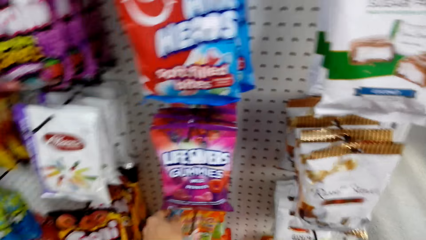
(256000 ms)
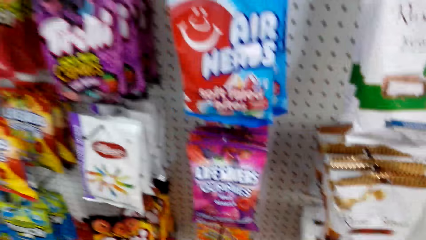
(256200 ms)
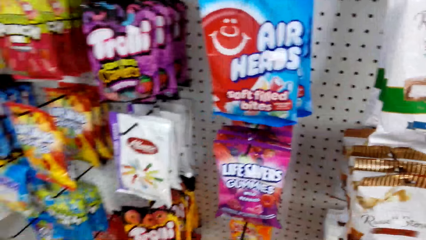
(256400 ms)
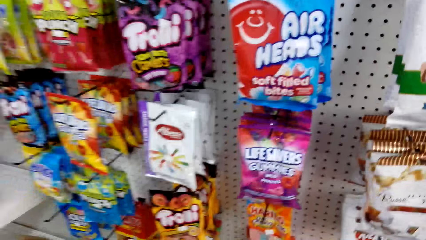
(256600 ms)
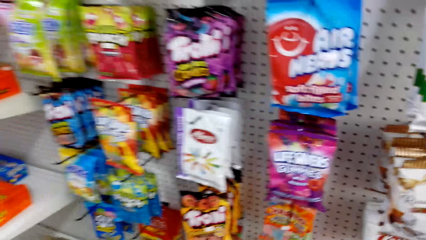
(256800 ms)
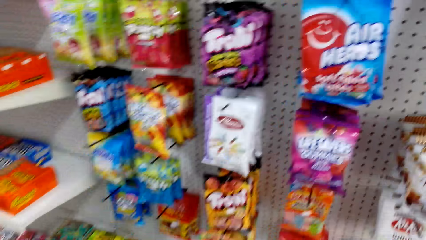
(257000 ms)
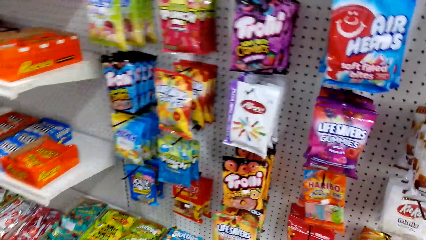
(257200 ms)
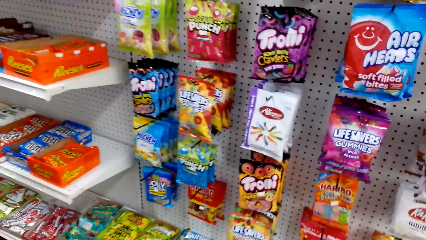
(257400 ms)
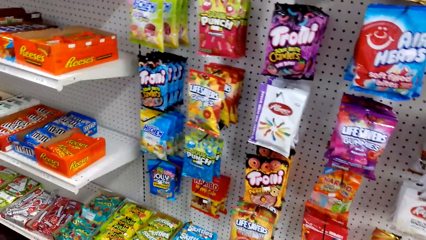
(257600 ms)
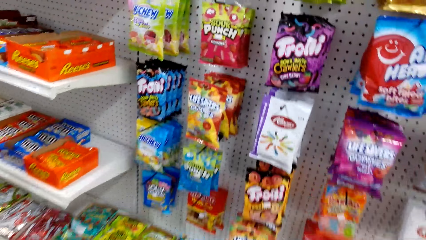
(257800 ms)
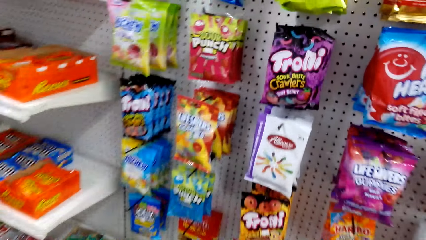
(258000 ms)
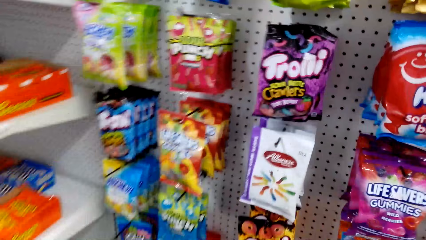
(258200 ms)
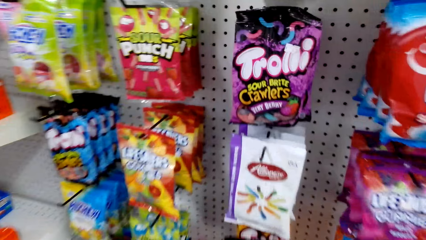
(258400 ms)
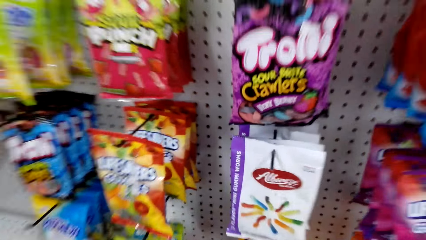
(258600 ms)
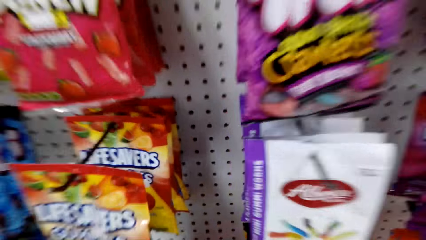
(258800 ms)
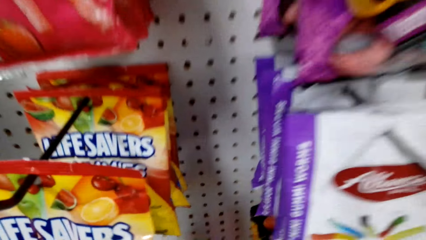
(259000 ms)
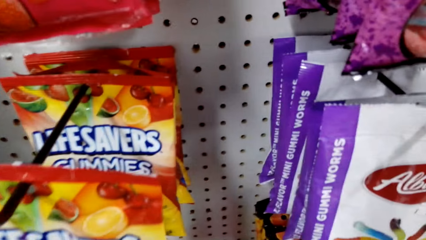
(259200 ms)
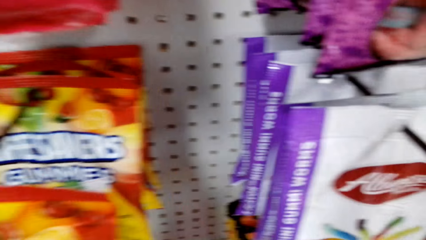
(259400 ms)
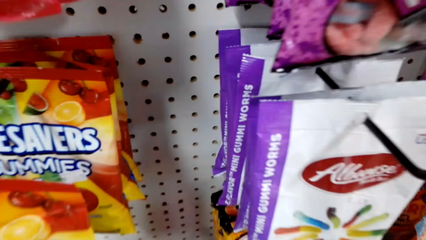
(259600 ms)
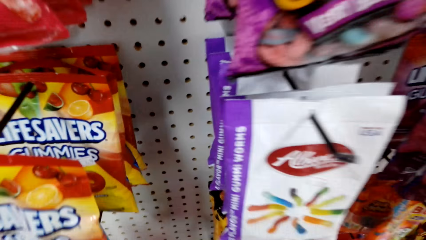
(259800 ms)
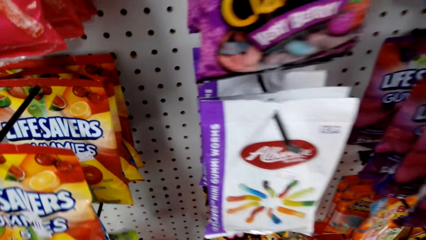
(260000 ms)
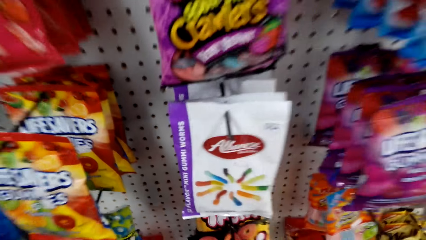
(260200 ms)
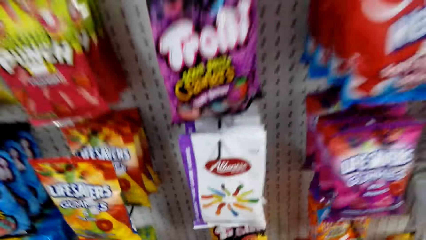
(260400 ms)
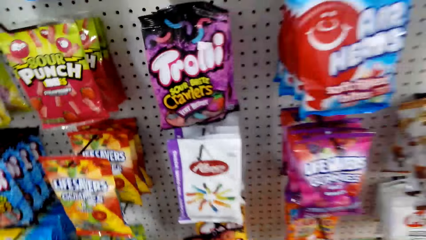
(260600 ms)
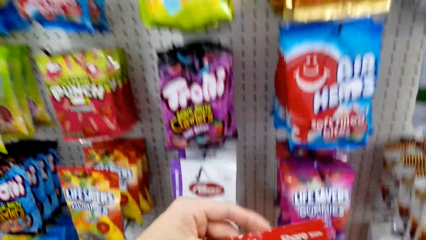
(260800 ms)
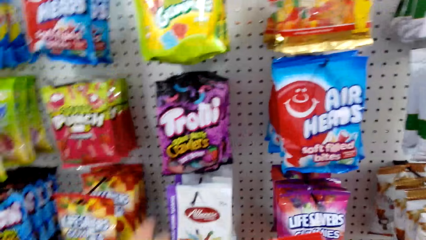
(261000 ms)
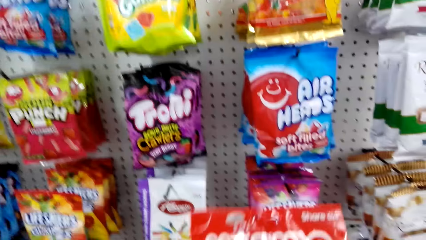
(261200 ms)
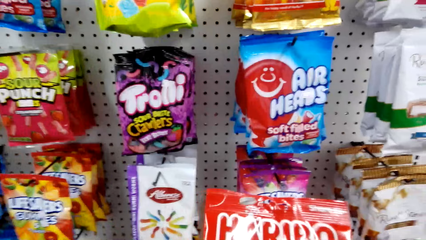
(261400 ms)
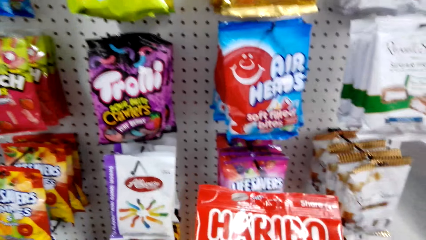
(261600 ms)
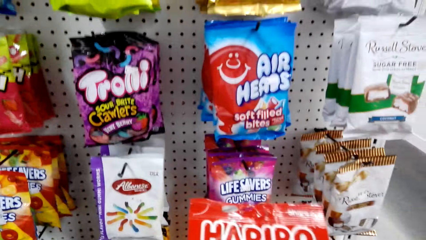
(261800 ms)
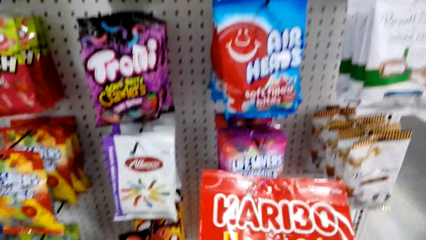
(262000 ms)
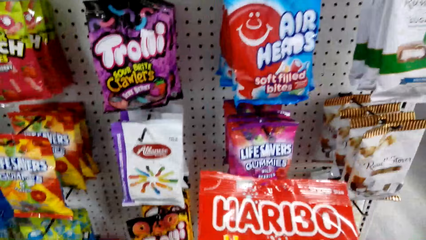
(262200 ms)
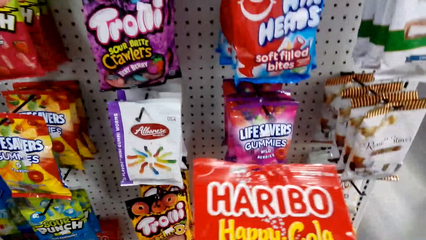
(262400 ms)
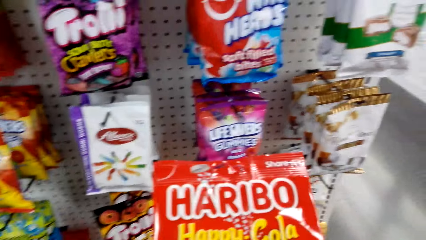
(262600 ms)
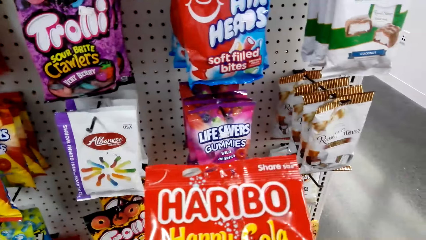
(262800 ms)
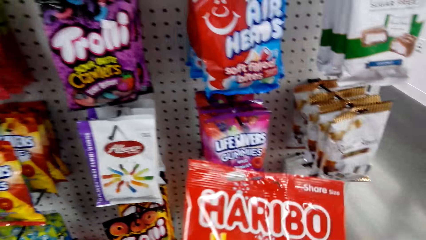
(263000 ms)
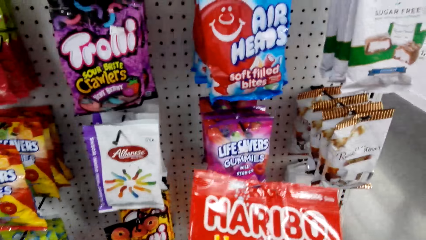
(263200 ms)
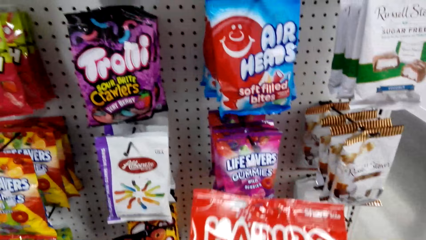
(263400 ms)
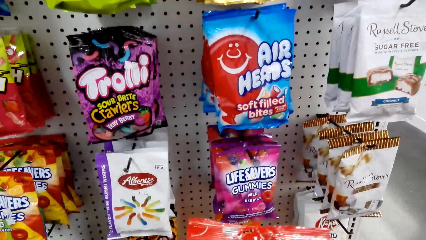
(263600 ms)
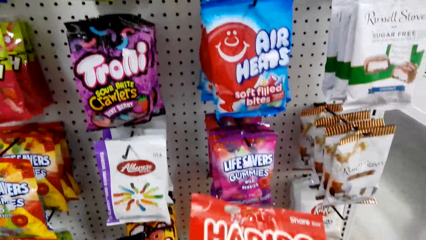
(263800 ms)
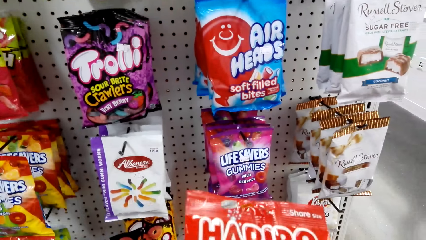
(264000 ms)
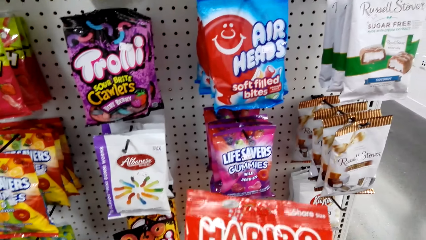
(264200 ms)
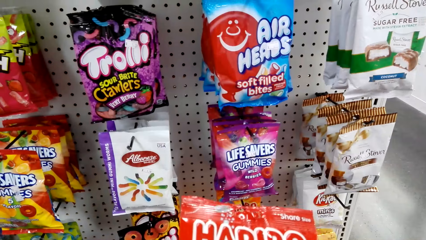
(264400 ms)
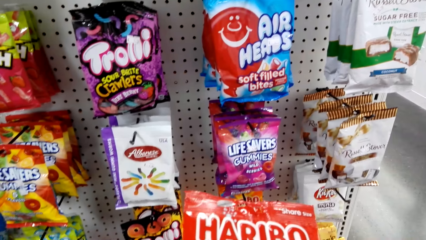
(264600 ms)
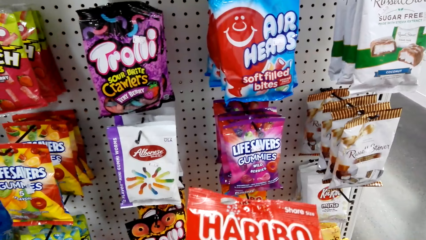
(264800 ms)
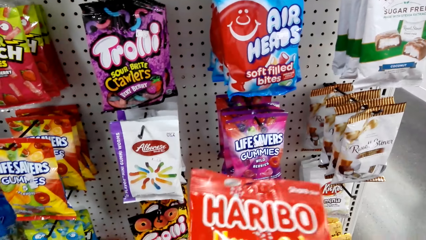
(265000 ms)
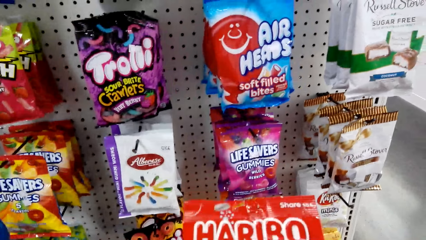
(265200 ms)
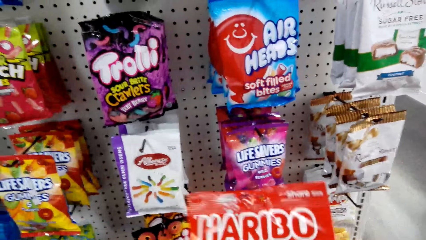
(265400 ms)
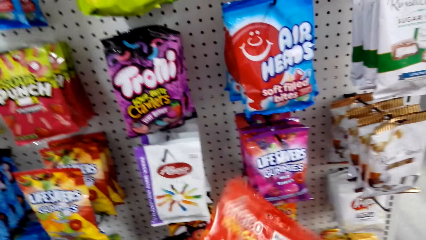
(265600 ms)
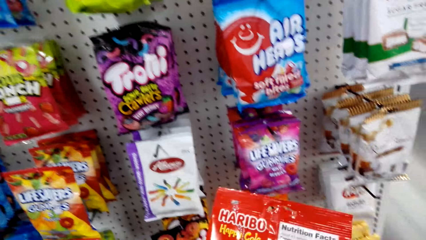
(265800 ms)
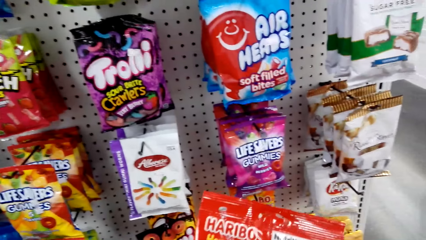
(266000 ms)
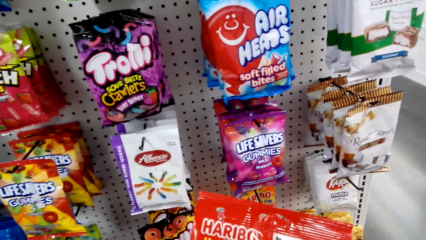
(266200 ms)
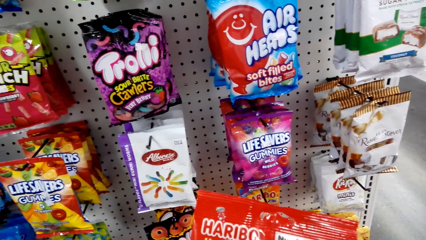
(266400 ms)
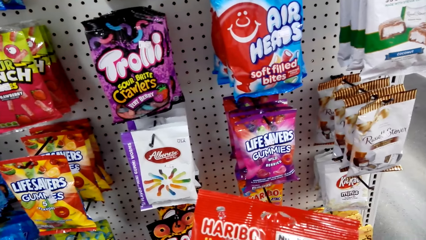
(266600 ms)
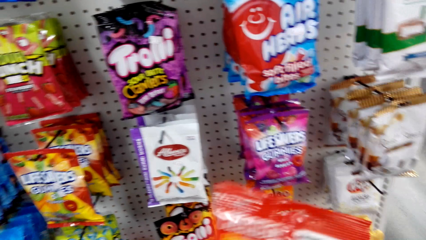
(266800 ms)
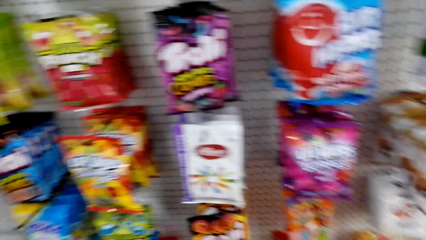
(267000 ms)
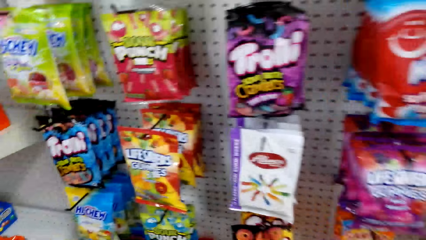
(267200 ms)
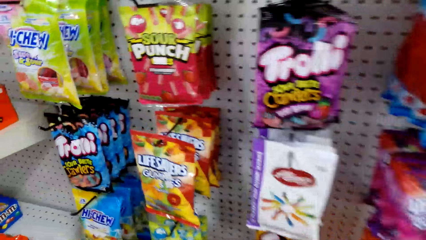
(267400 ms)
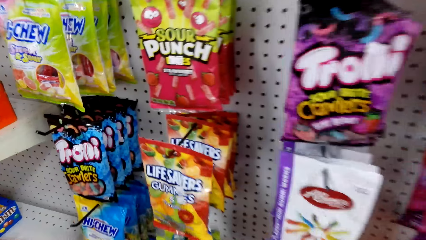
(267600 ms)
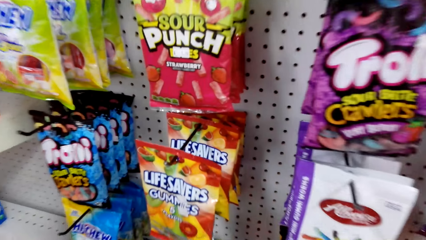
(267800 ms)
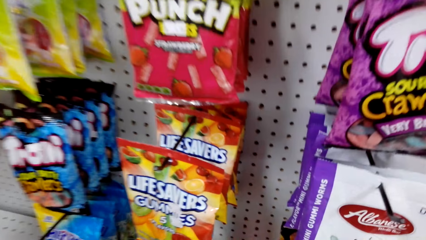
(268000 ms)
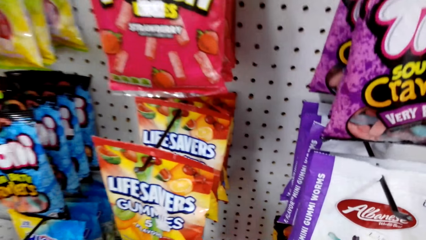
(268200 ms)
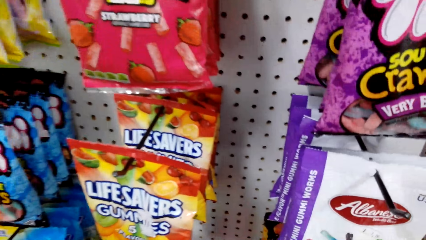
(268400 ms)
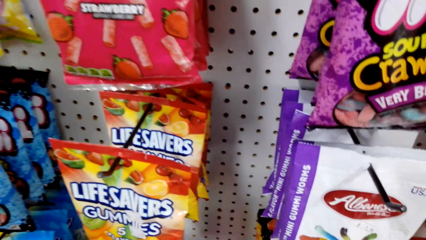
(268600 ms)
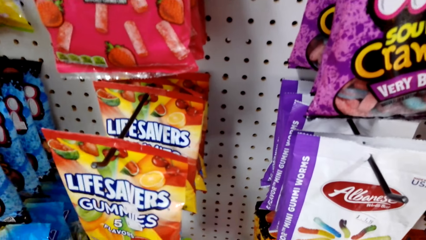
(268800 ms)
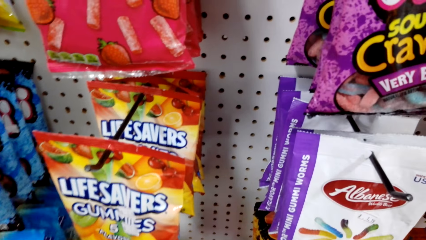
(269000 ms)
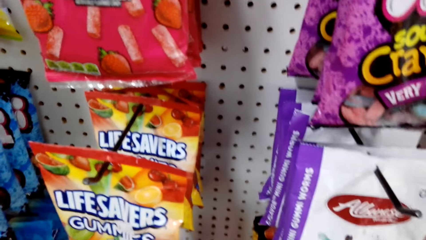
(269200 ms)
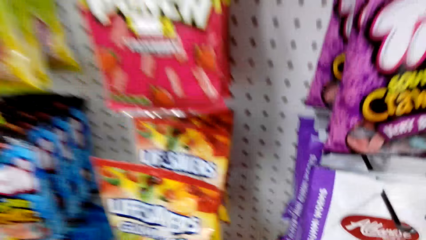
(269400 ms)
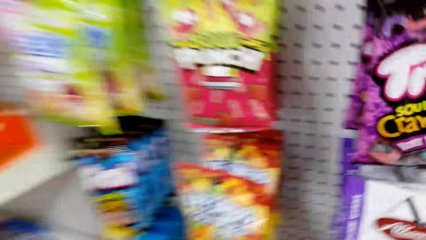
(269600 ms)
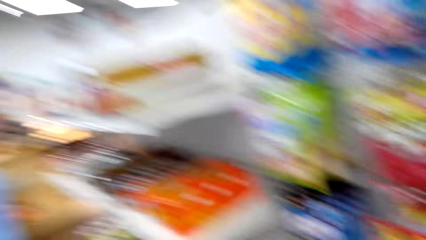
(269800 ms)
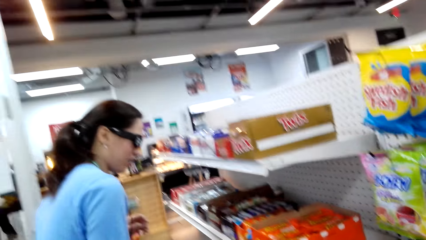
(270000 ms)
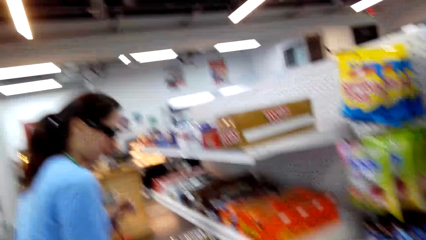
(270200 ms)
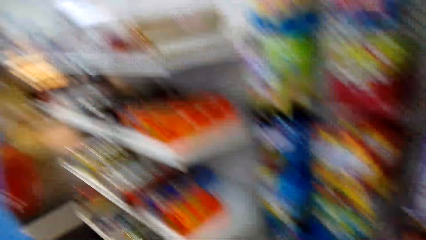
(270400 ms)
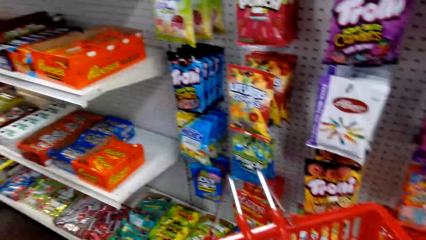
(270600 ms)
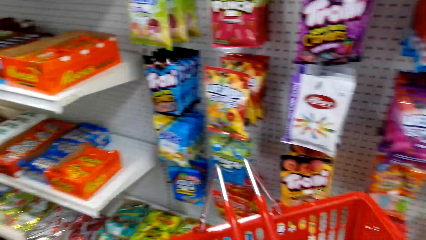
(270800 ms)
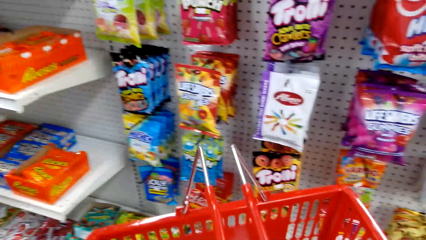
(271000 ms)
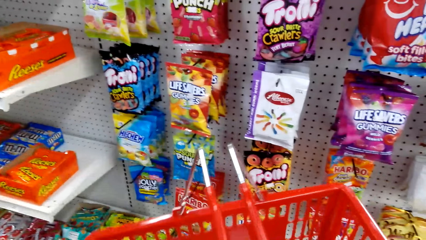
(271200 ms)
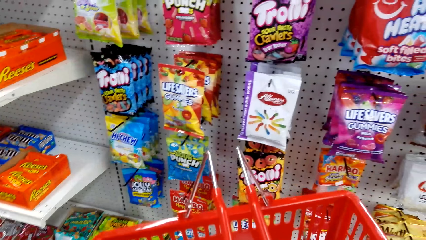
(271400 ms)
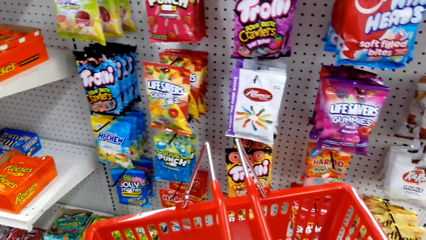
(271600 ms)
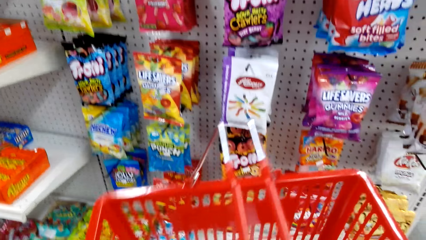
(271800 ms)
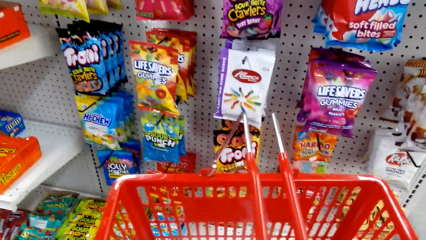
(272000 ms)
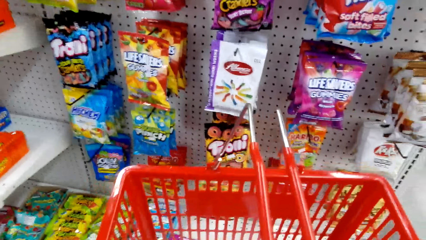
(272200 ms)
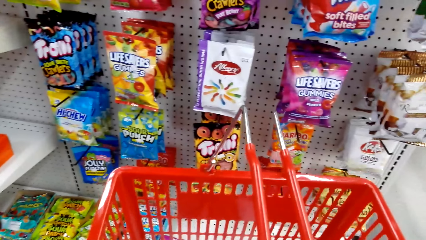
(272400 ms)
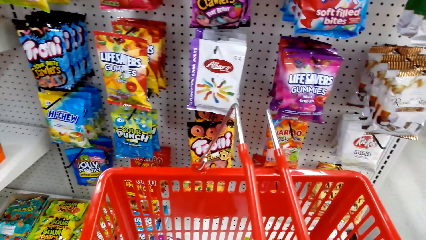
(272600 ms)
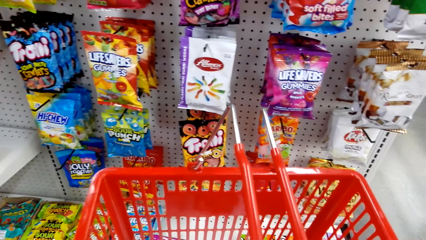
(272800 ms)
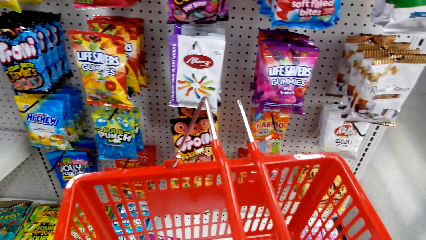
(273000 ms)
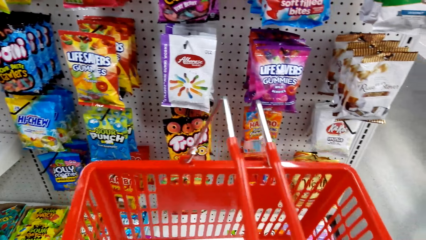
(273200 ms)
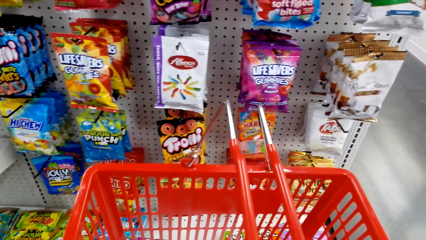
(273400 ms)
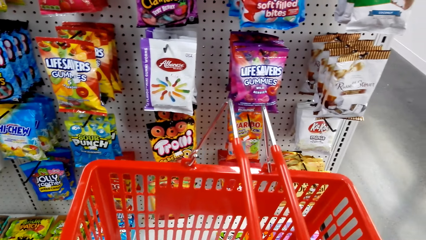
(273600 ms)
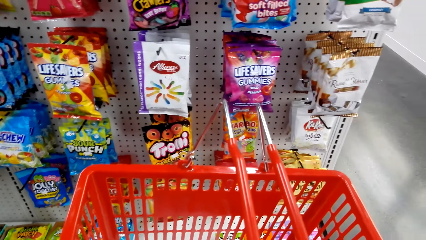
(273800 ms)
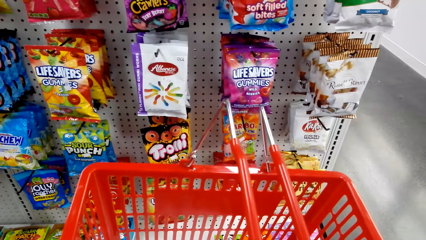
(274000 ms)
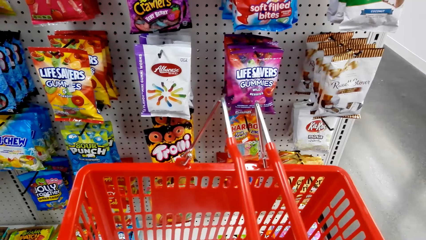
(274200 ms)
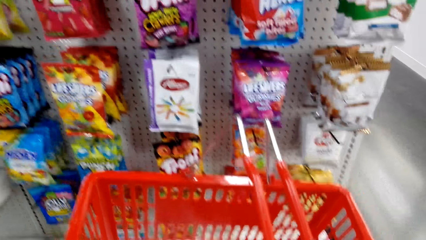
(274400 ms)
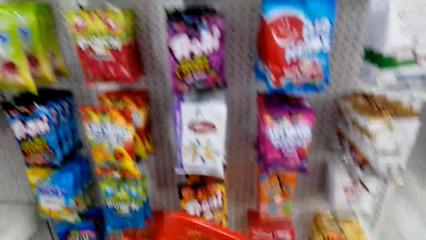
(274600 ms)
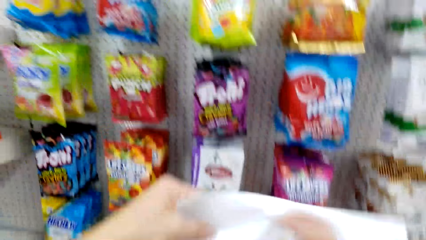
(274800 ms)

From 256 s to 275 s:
The camera wearer converses with a woman. They hold the Haribo. They converse with the woman. They hold the basket.
